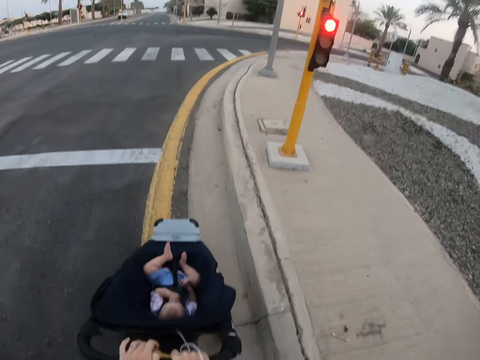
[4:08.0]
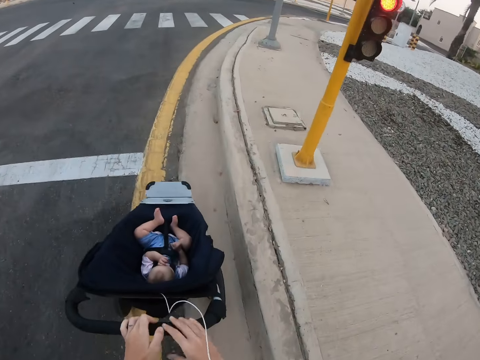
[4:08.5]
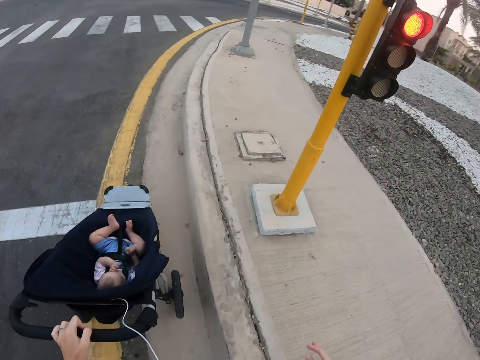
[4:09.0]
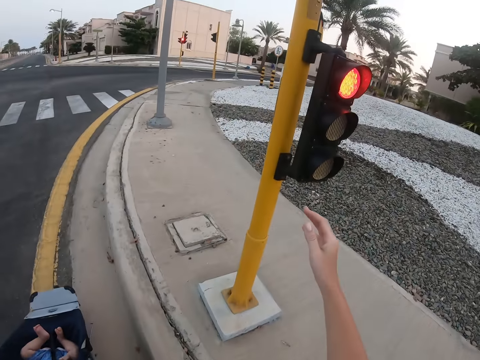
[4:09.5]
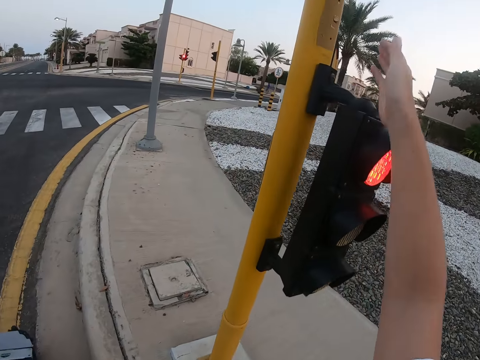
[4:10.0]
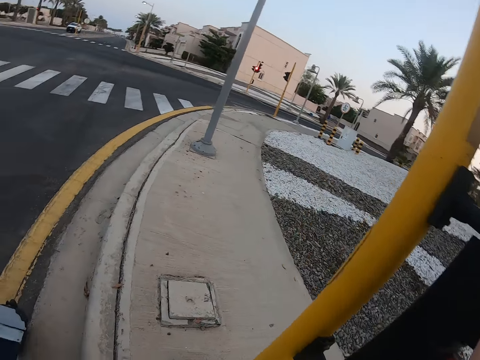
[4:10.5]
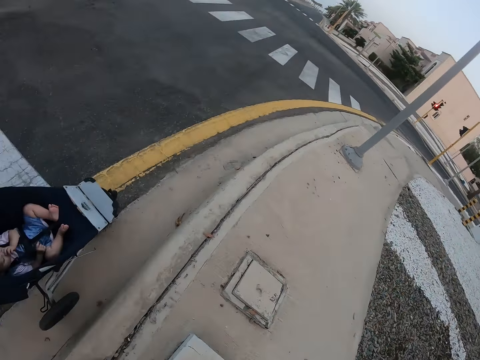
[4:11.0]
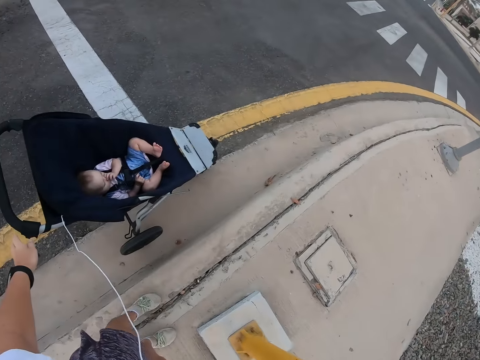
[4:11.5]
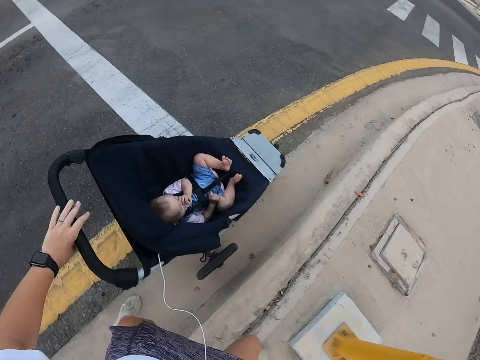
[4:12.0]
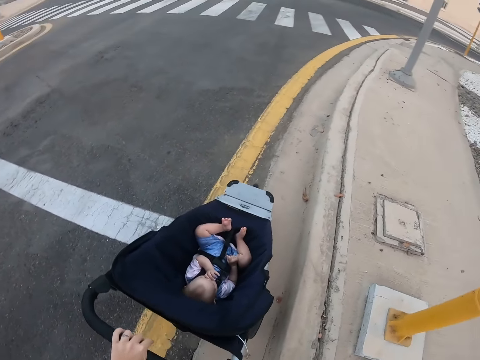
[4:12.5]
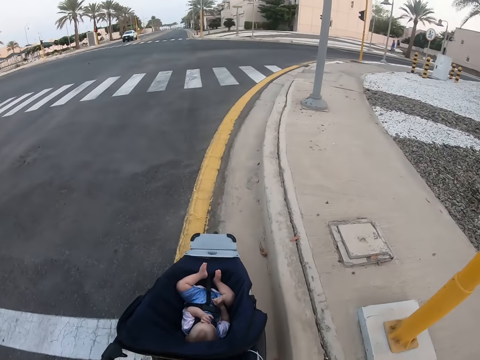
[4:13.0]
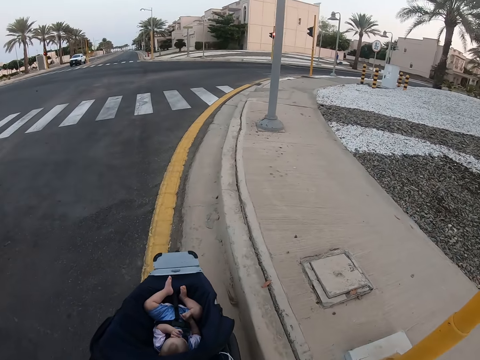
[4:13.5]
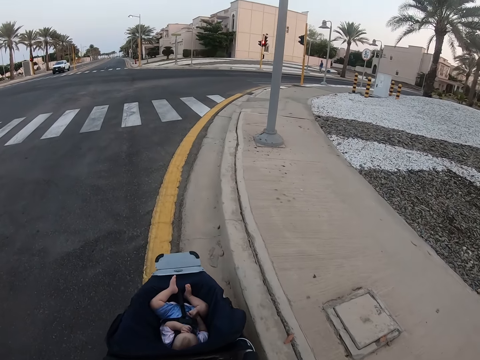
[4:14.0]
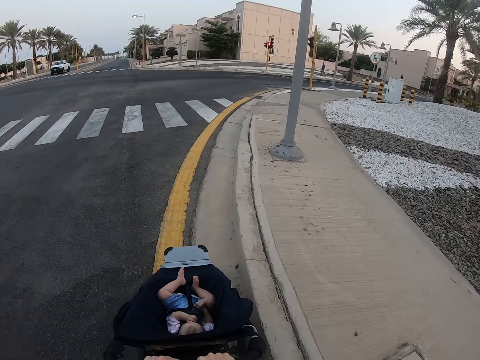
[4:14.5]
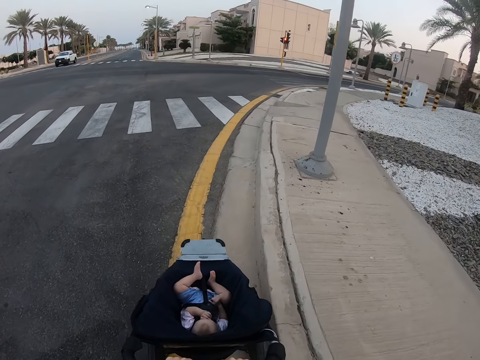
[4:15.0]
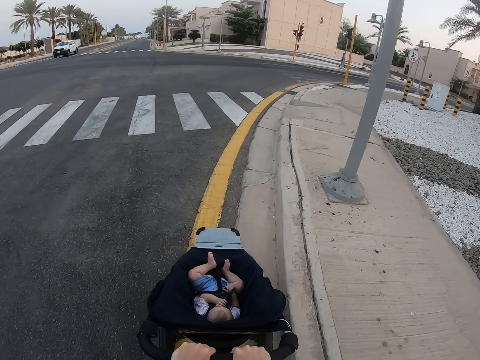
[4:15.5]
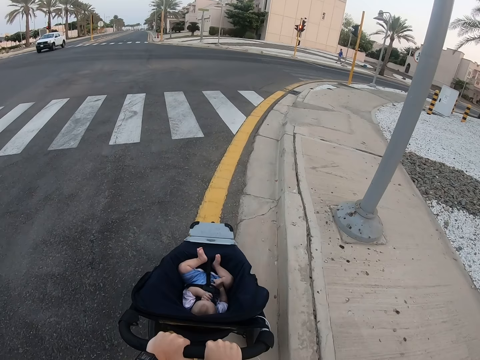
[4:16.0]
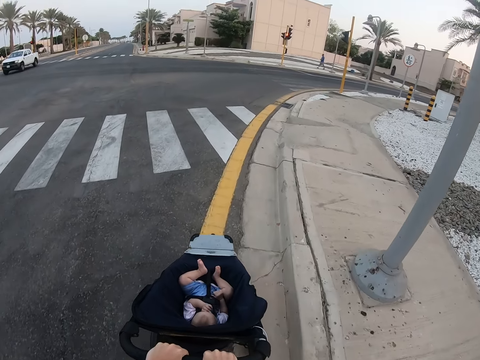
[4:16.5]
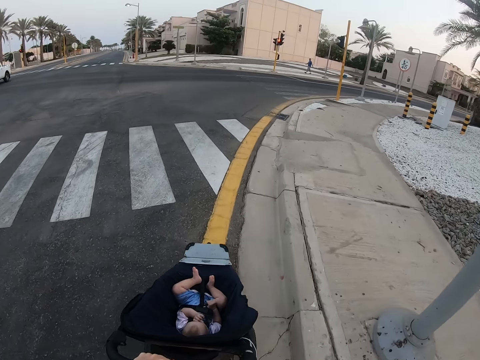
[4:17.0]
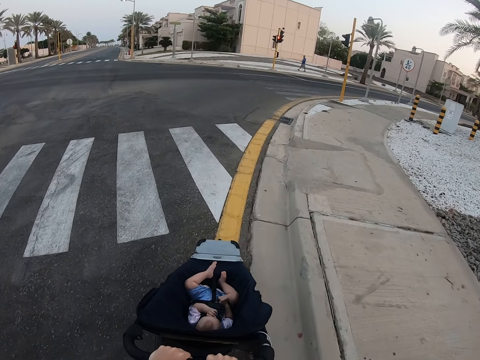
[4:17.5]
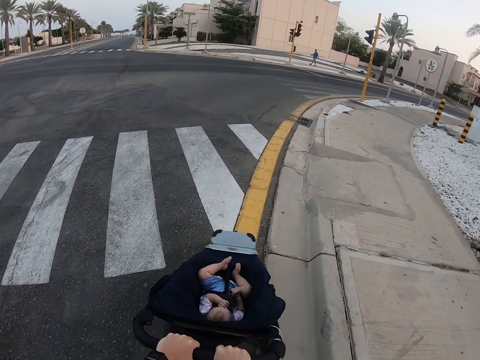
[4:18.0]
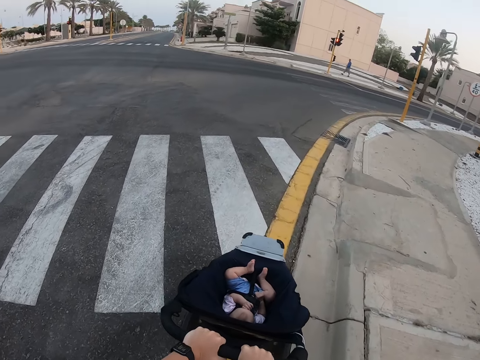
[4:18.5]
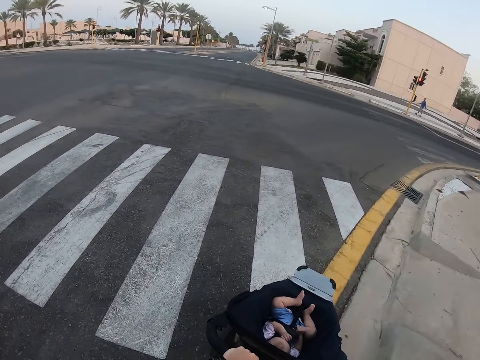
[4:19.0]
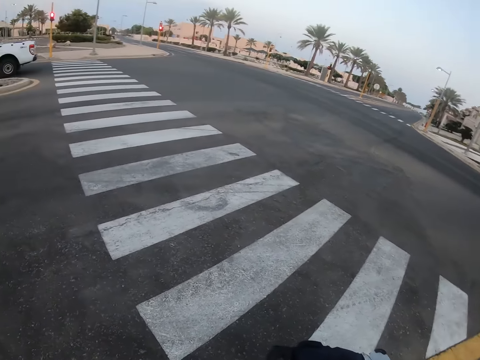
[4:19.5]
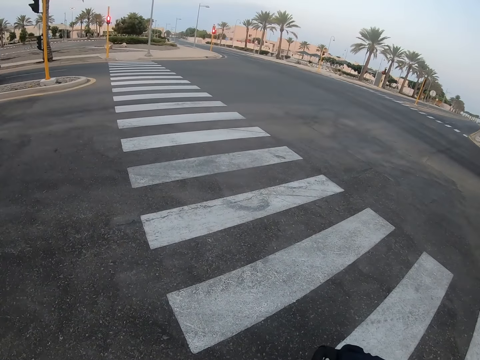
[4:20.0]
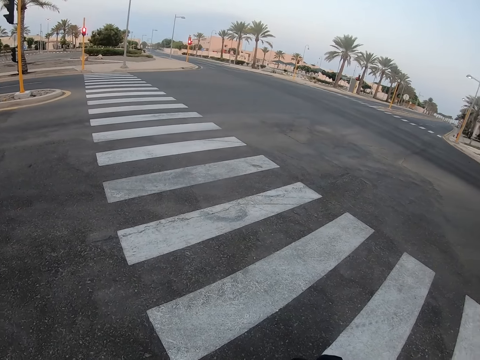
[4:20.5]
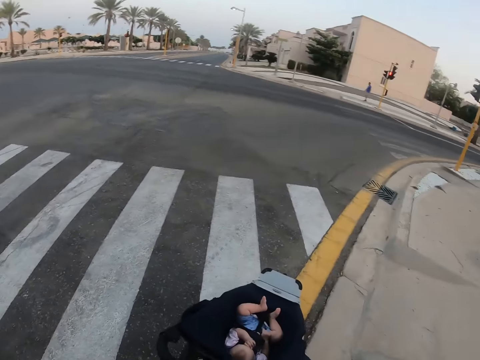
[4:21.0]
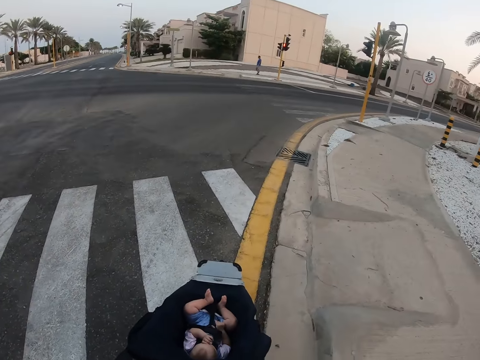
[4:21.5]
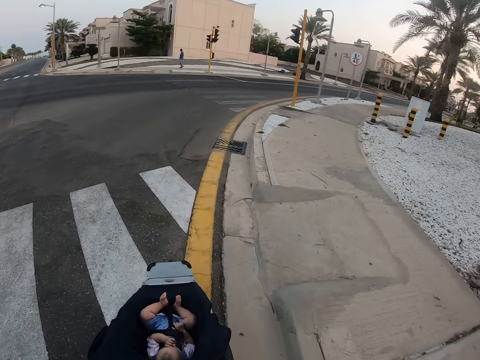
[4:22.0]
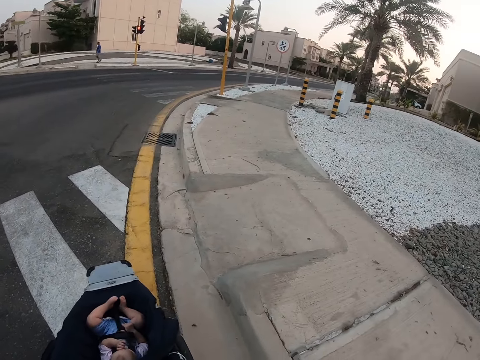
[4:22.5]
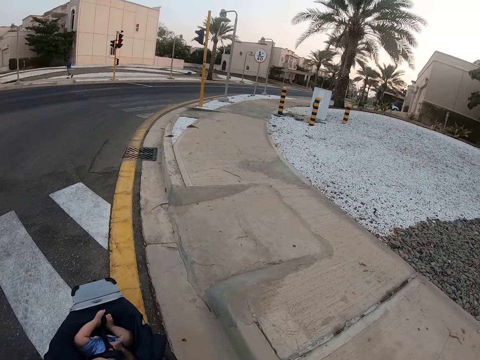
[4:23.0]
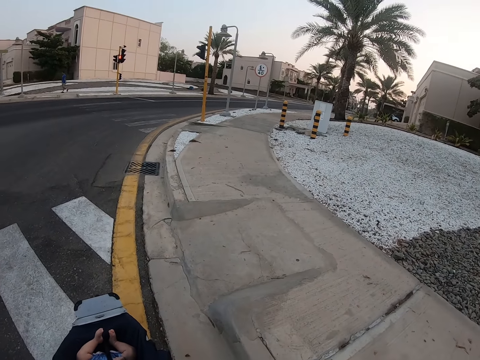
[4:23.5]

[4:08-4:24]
The camera wearer pushes the pedestrian push button. They touch the traffic lights. They stare at the baby. They push the baby stroller. They look across the road. They stop moving. They look around.

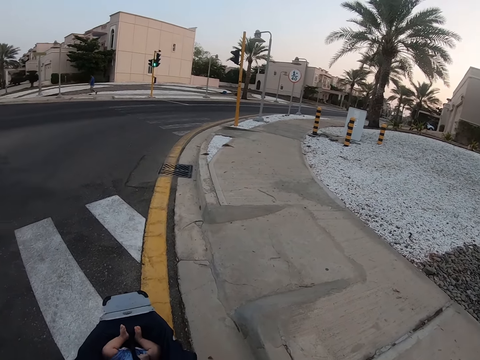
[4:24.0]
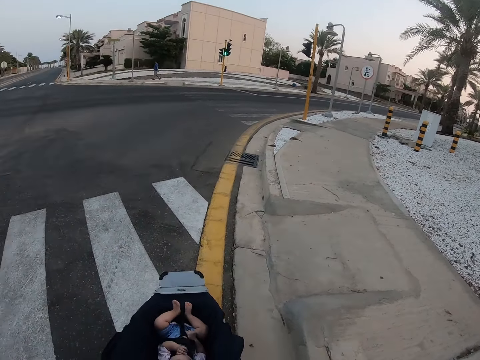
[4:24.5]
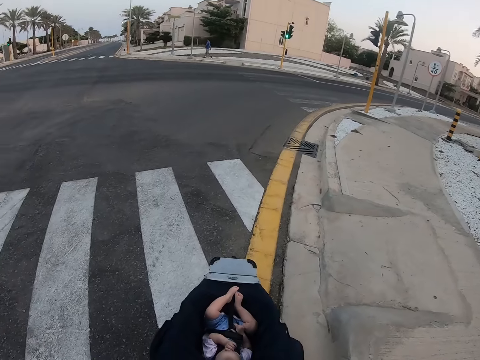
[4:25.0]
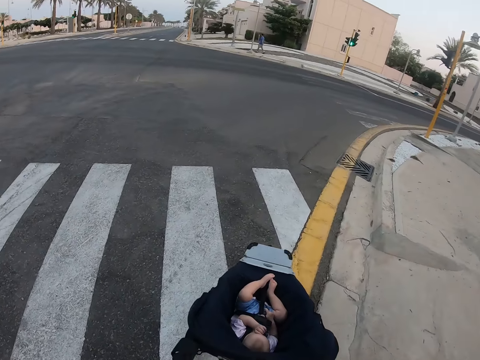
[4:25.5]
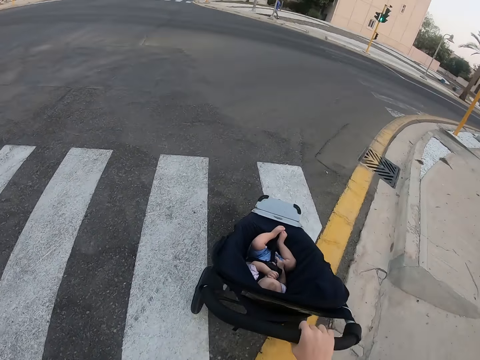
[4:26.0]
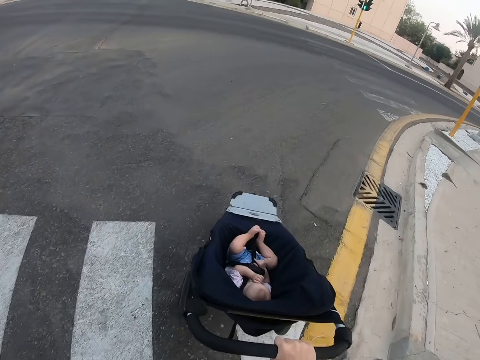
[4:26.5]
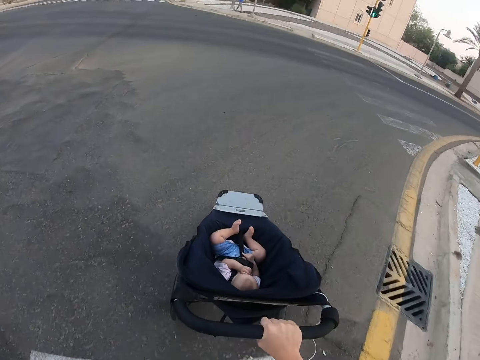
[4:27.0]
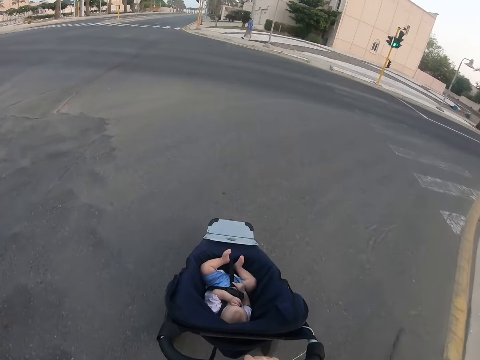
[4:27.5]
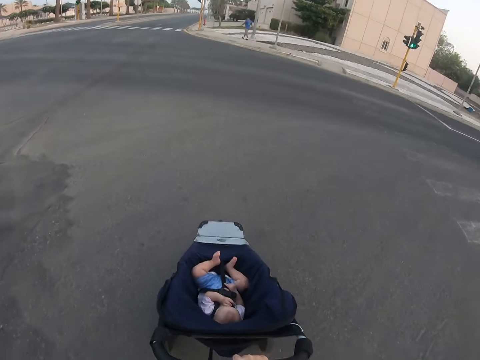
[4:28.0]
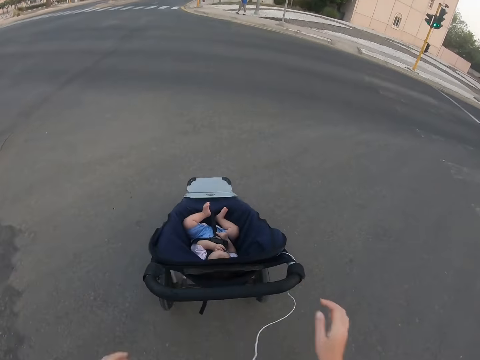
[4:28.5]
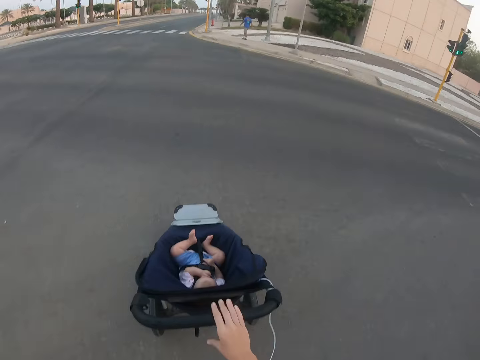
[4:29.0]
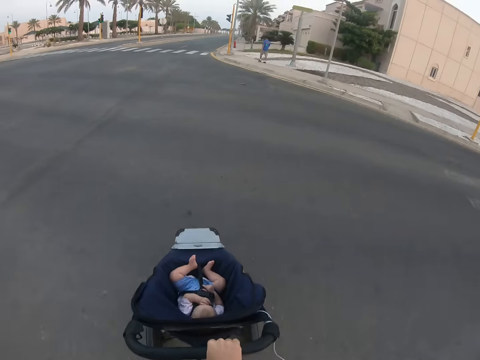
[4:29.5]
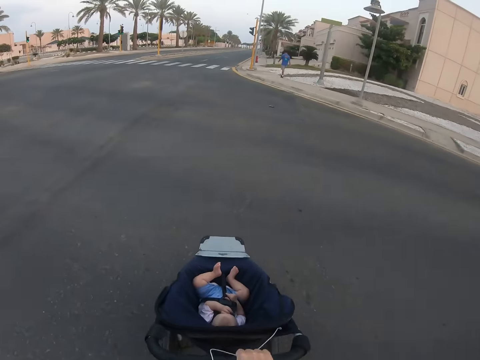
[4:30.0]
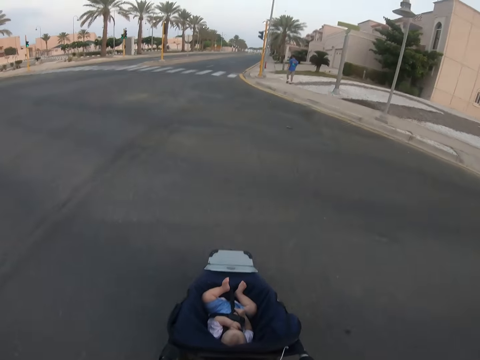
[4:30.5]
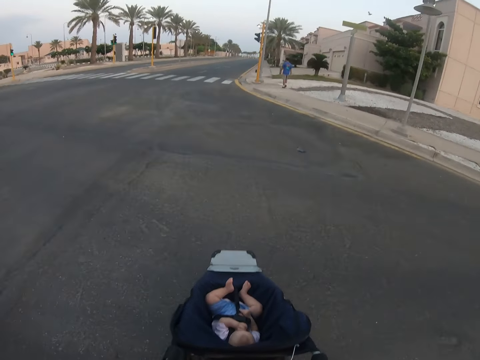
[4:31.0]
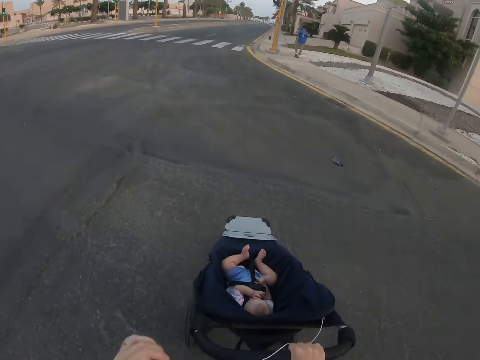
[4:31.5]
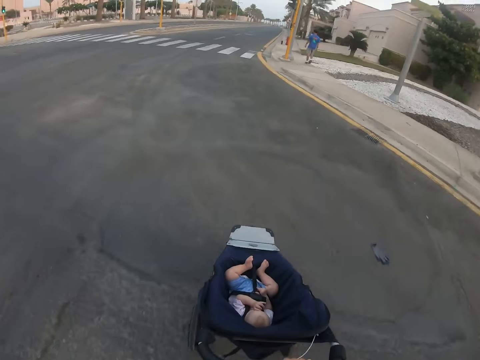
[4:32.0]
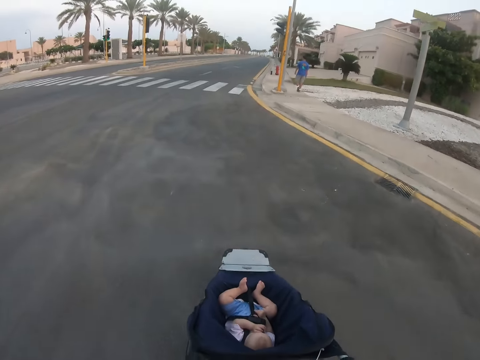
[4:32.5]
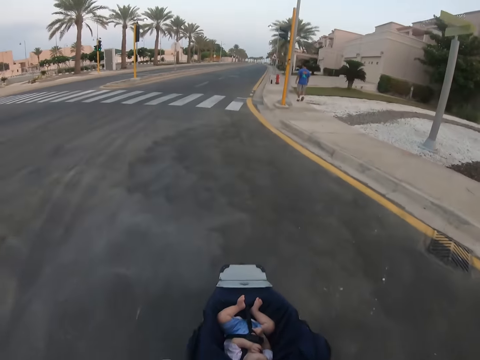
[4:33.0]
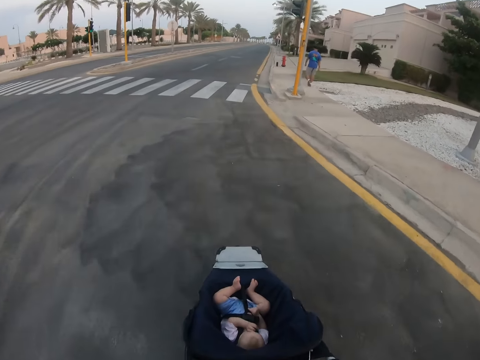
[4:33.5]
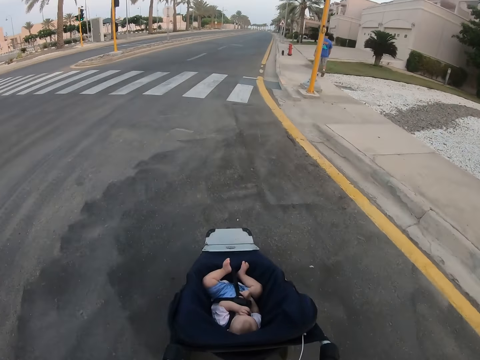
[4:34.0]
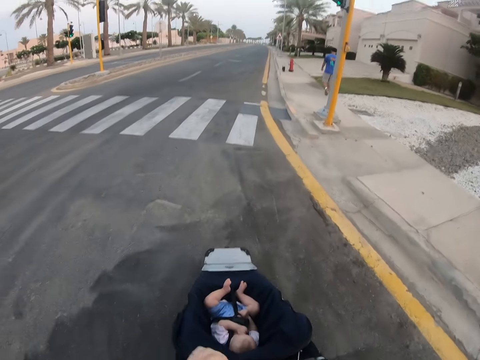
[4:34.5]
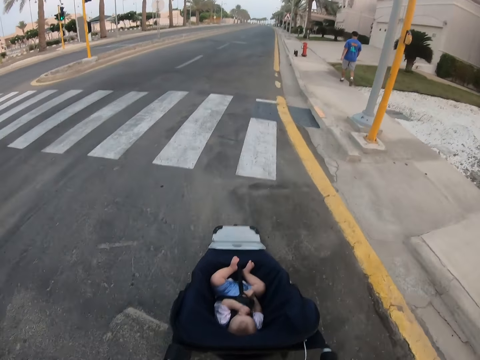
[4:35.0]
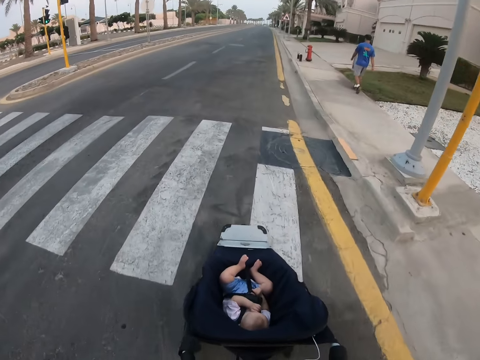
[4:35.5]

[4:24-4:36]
The camera wearer pushes the baby stroller. They cross the tarmac road.
